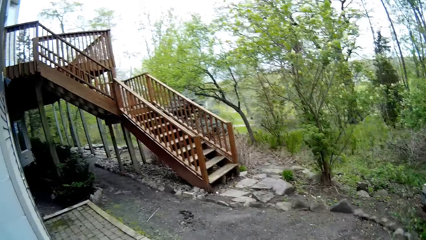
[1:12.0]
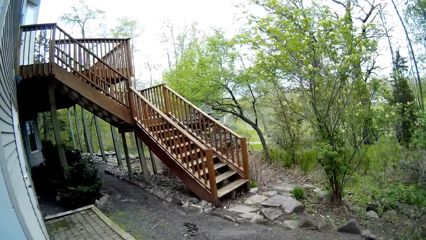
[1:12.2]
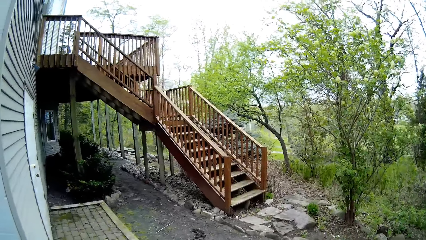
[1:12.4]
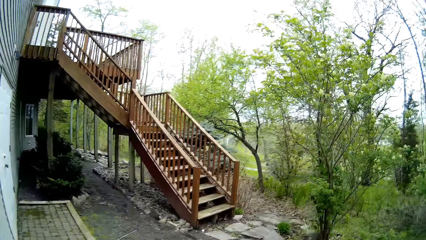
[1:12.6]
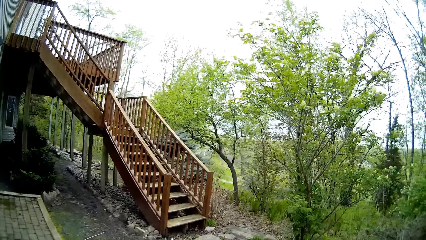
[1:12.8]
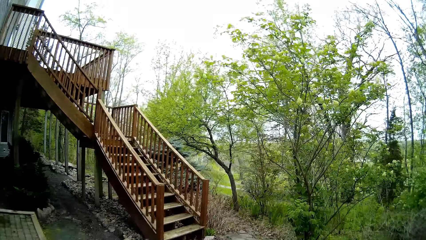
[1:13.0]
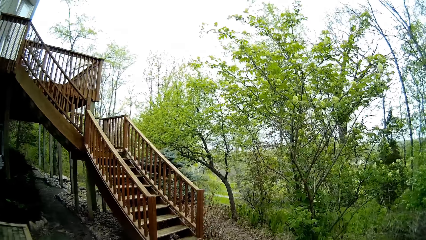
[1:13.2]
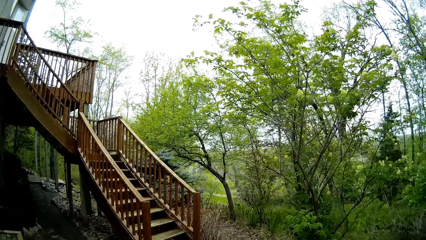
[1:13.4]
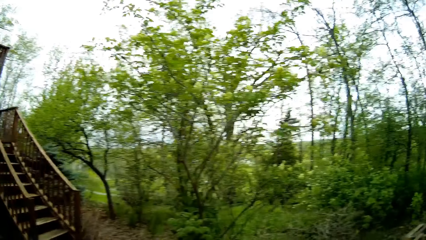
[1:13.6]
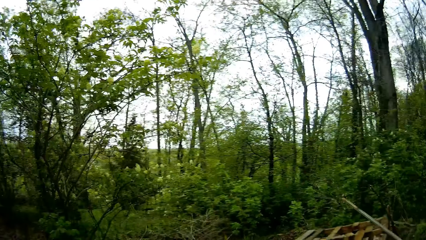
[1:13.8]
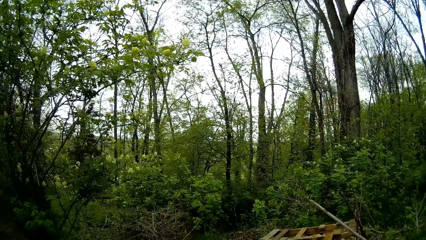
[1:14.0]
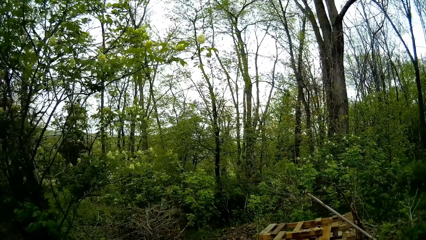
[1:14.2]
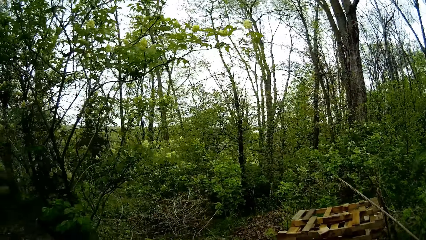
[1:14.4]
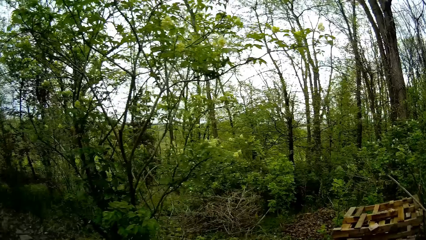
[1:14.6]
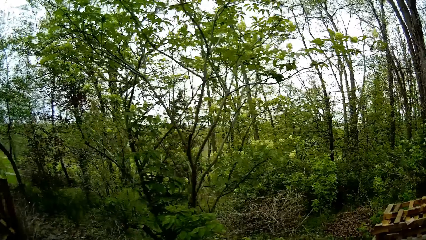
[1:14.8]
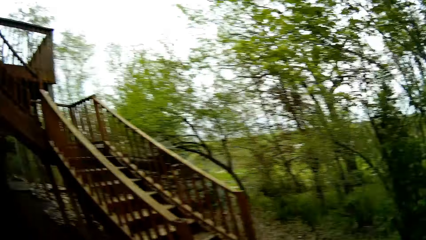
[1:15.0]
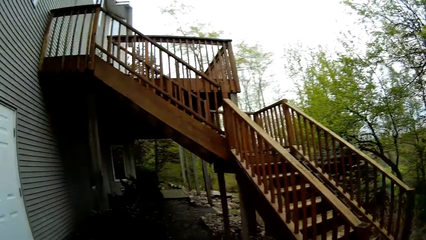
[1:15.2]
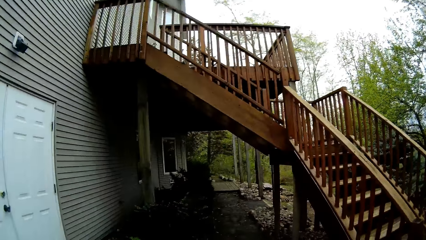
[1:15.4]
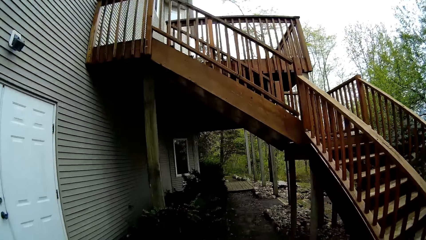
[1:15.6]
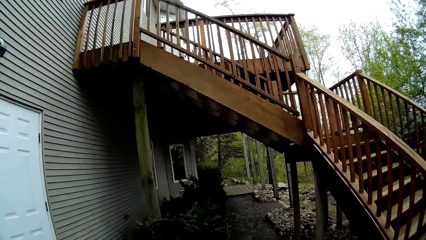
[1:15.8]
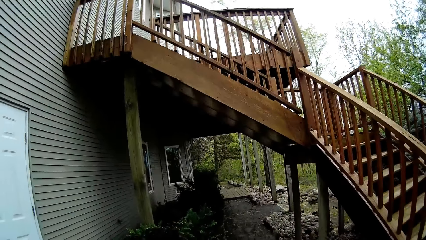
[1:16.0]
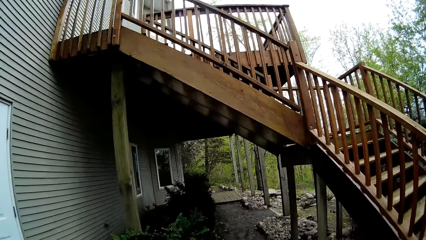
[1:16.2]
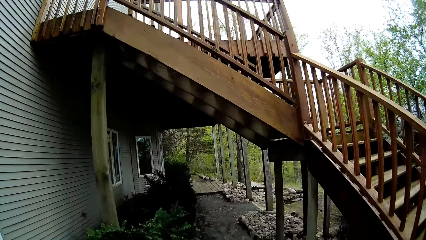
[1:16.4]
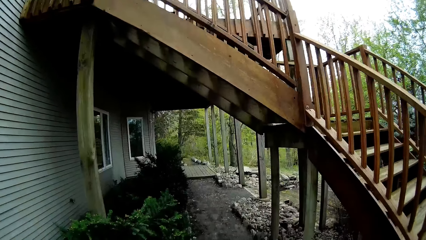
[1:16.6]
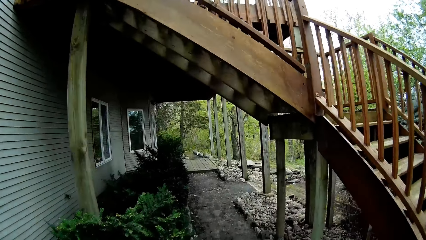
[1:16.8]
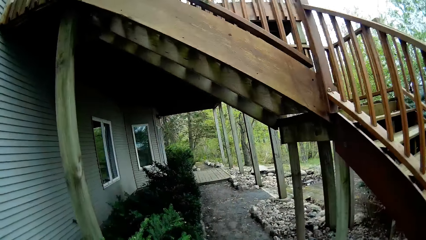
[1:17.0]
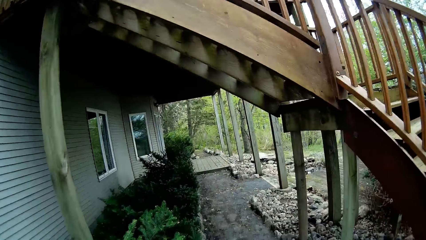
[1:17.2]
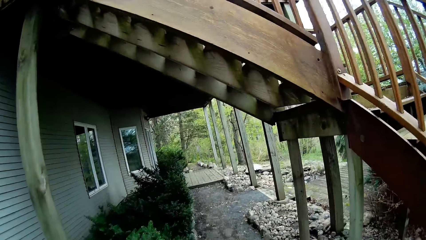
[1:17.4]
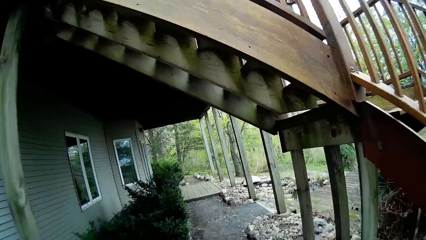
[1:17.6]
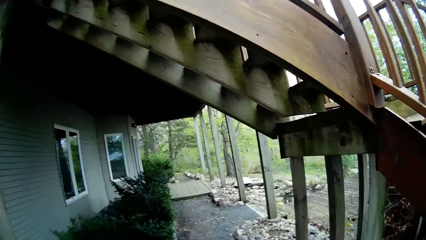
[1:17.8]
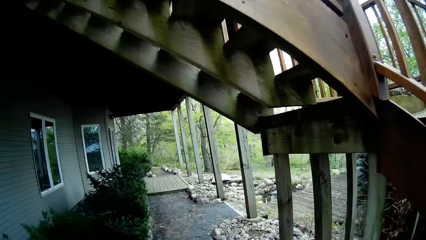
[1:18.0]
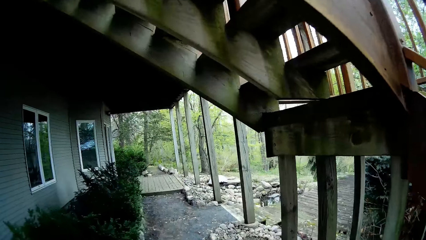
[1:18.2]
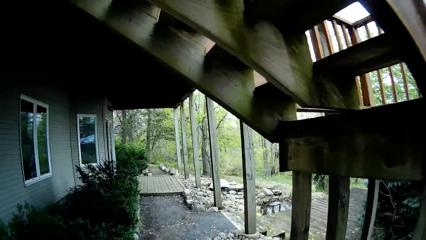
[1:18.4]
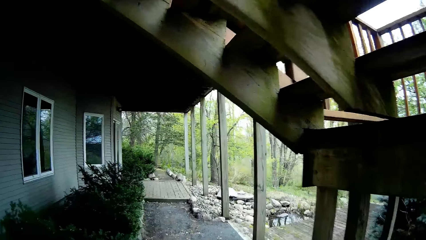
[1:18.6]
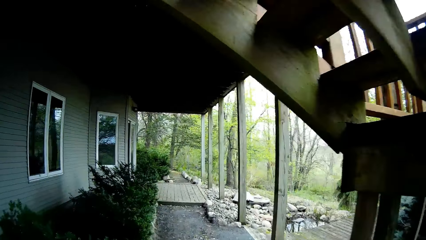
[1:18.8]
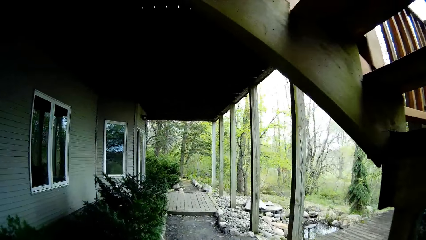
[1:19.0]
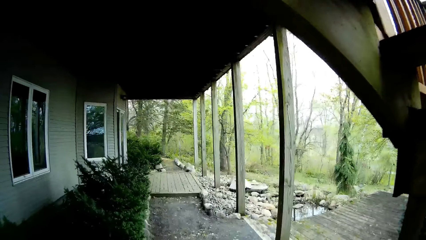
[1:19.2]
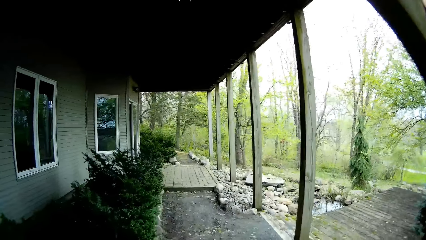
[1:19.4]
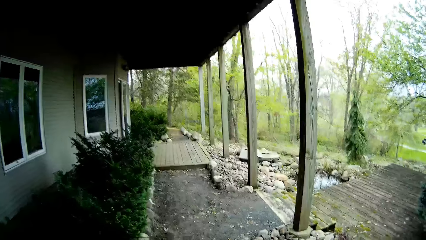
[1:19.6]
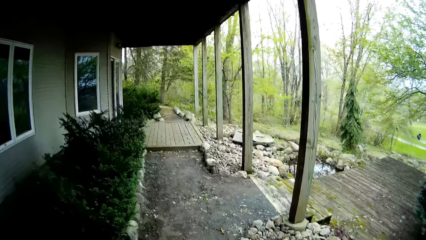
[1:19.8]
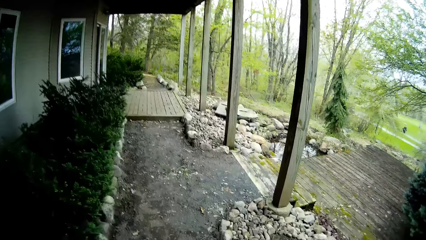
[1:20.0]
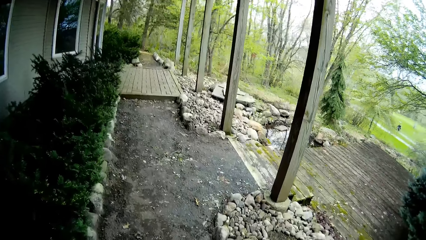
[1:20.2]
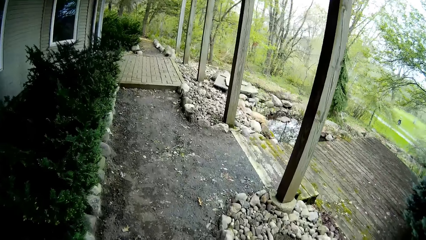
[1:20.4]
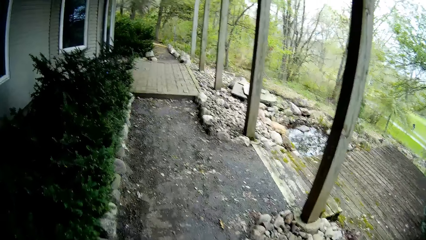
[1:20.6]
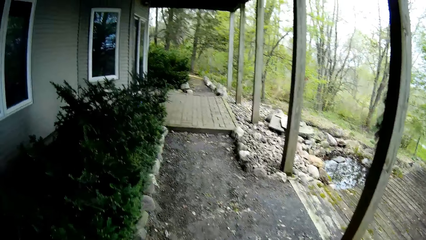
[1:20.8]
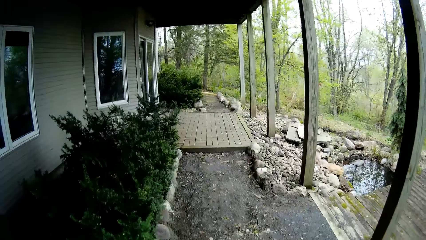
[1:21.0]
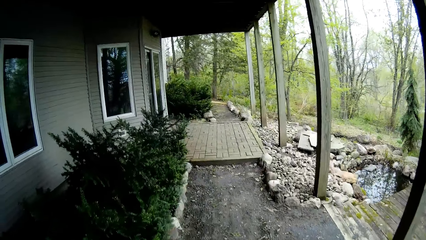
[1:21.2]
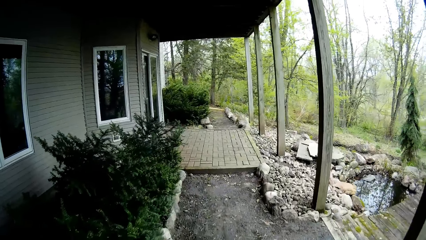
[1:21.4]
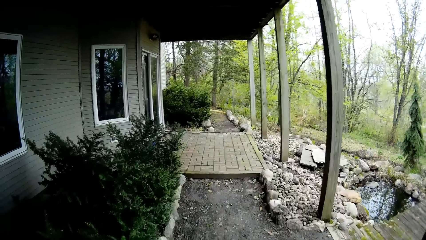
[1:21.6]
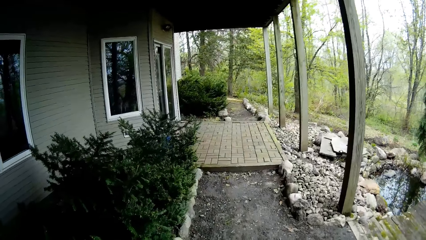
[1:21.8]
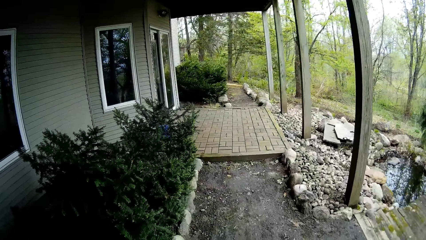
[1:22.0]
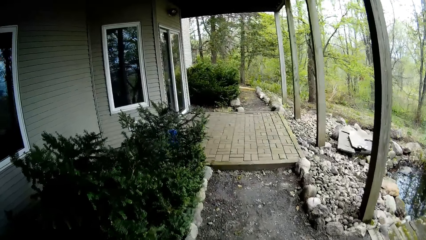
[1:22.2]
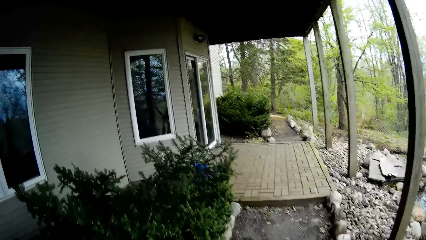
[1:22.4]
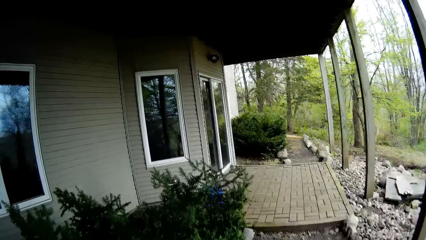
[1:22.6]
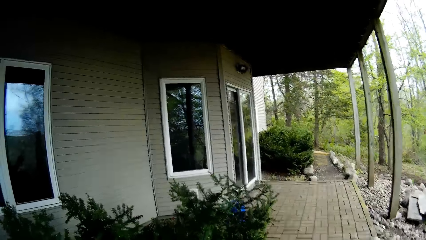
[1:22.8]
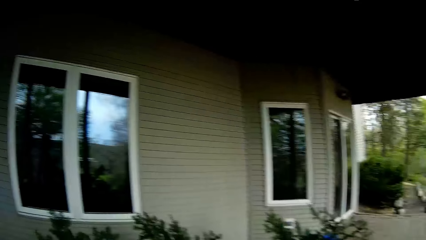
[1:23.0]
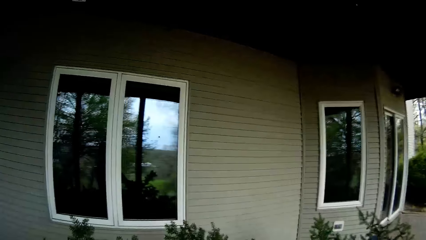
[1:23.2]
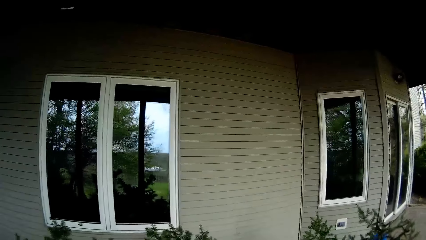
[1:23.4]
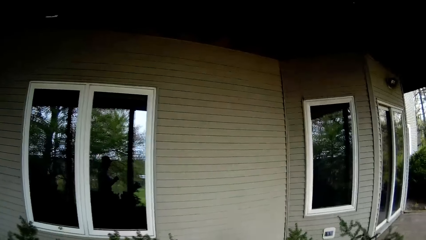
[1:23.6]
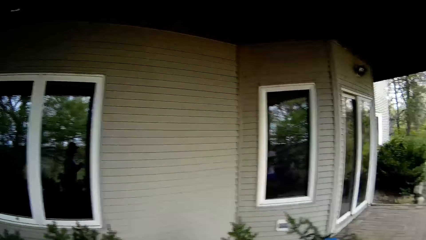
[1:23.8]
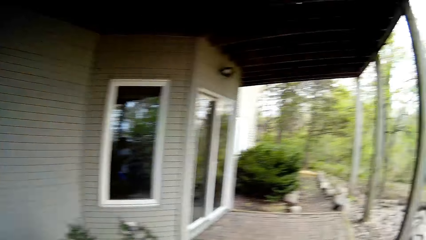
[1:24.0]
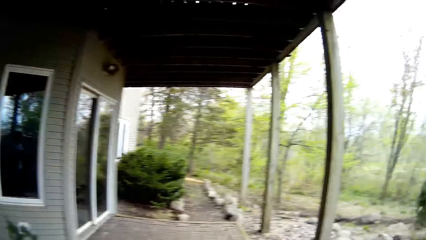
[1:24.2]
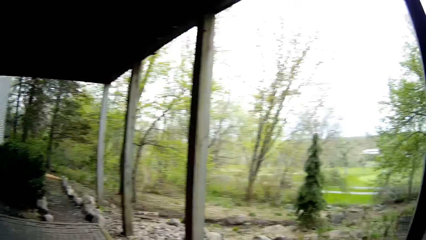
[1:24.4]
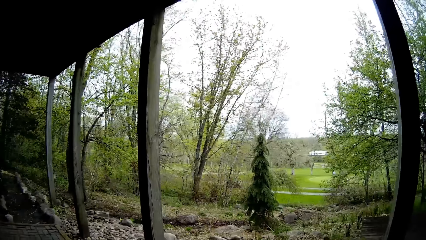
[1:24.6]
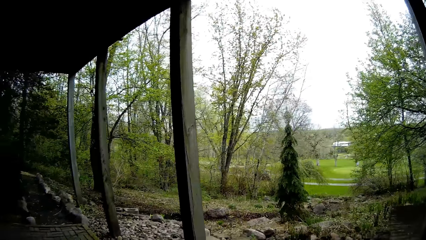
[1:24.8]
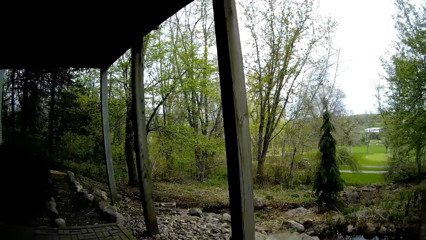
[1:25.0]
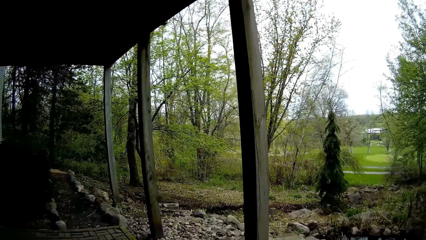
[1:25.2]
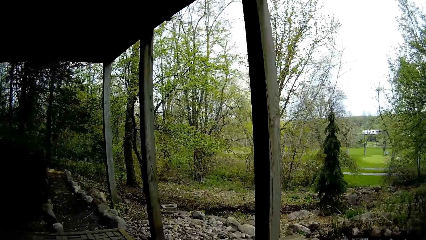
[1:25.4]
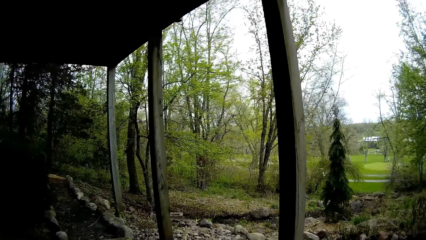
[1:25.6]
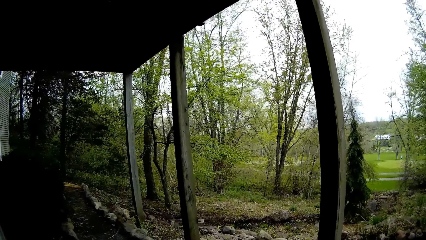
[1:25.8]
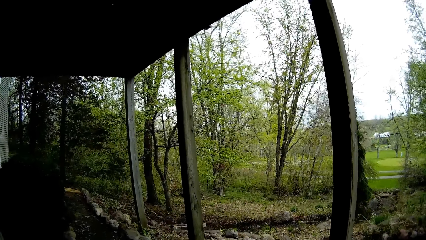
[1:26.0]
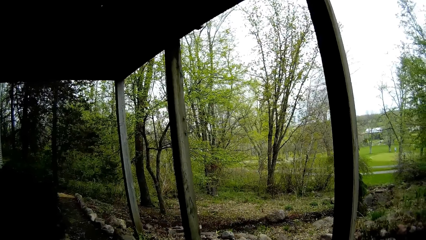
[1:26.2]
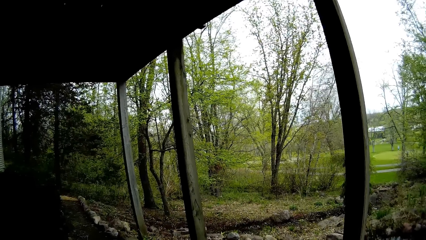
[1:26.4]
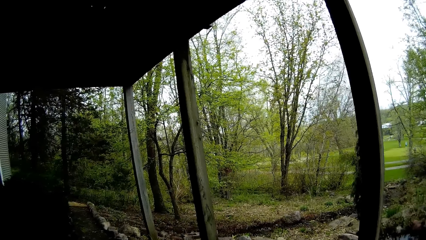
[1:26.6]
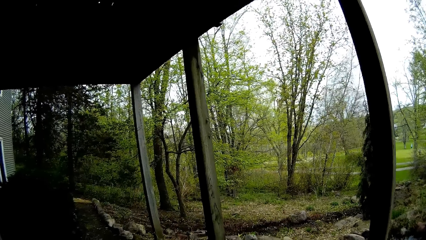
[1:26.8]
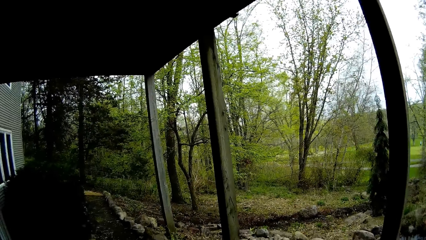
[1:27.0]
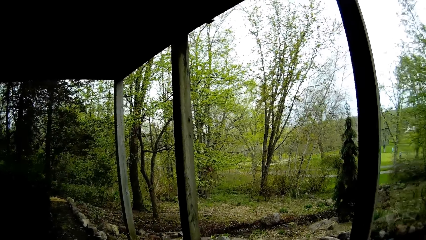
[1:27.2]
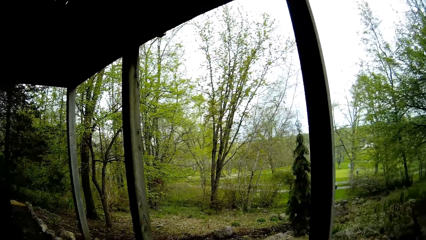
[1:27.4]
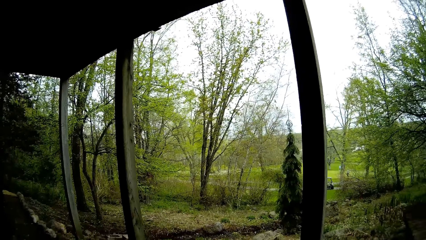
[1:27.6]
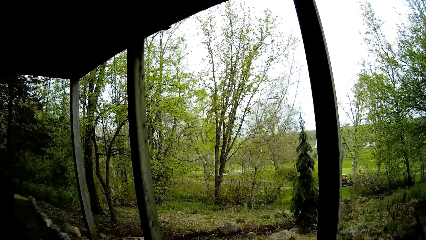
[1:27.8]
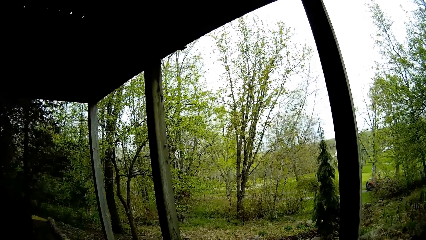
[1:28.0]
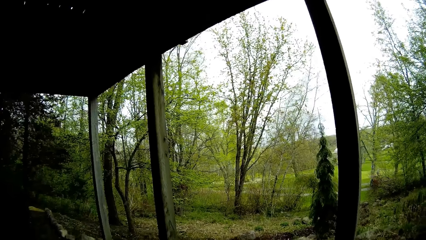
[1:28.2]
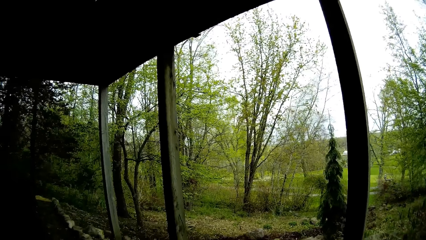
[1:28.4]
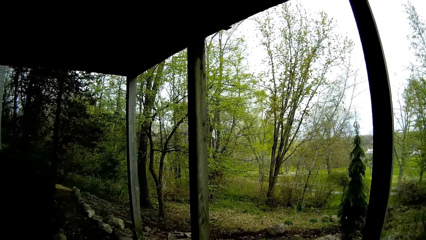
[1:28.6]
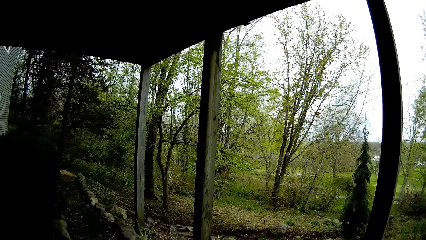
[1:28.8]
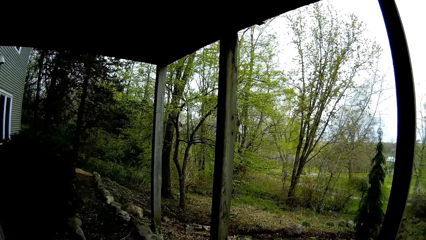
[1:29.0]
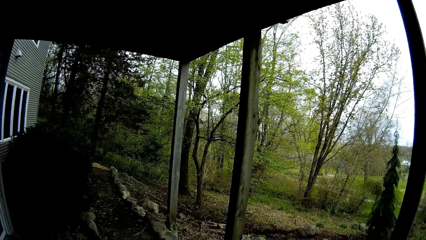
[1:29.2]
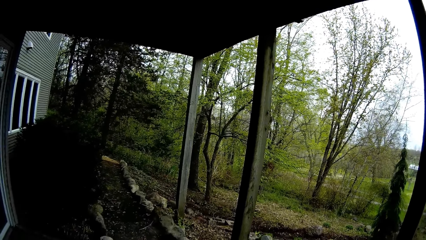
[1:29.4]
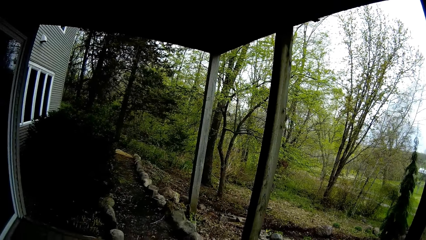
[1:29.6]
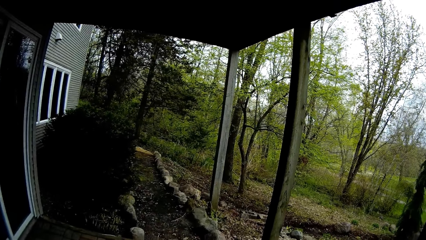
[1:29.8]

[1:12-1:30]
The camera wearer stares at the trees. They walk in the compound. They stare at the lawn mower.
